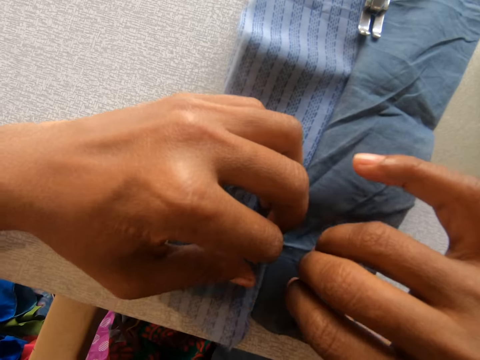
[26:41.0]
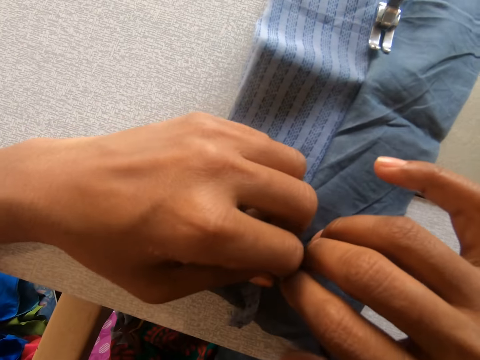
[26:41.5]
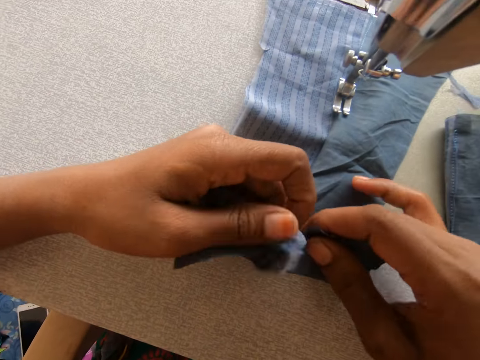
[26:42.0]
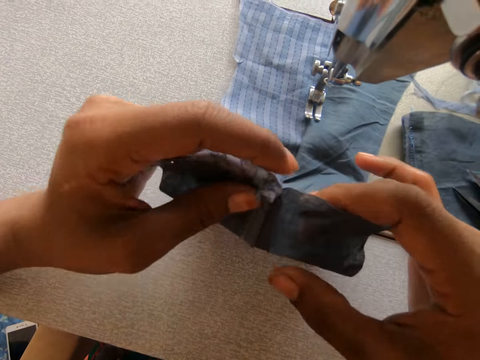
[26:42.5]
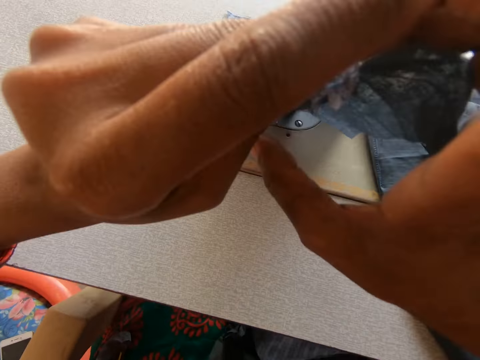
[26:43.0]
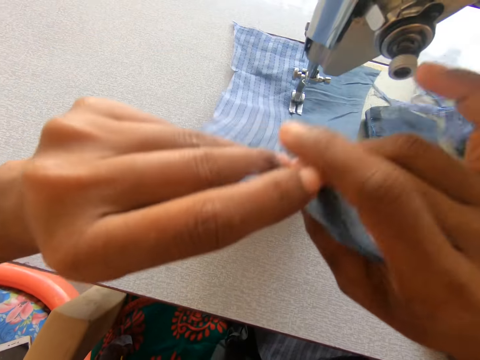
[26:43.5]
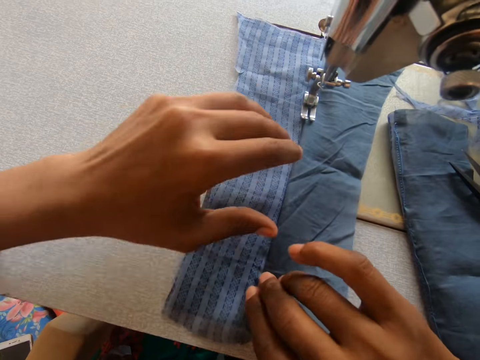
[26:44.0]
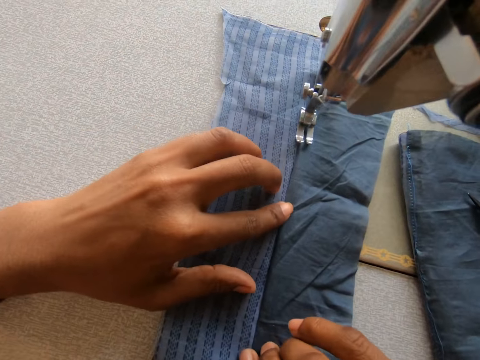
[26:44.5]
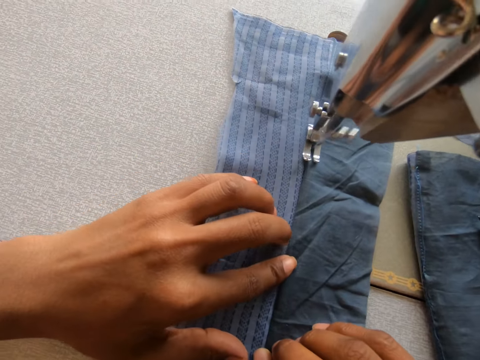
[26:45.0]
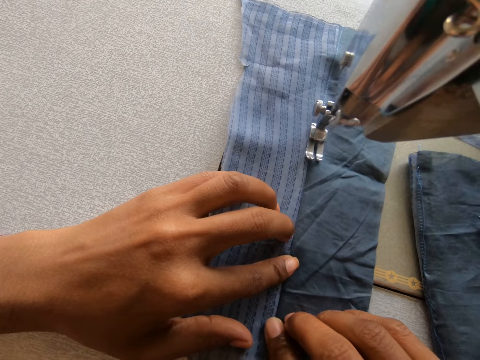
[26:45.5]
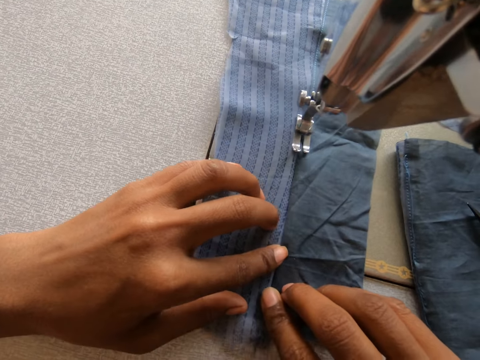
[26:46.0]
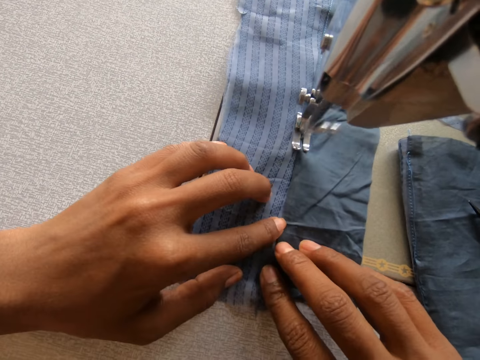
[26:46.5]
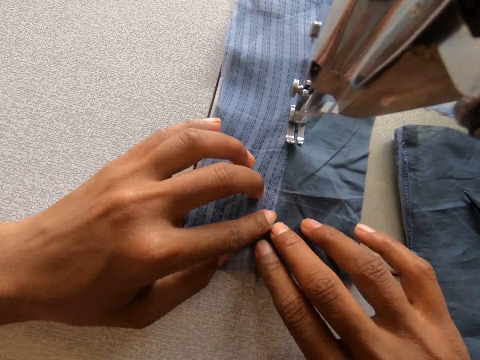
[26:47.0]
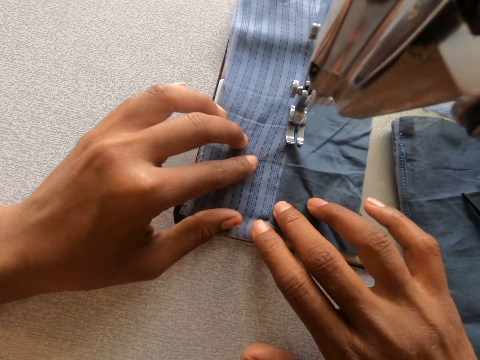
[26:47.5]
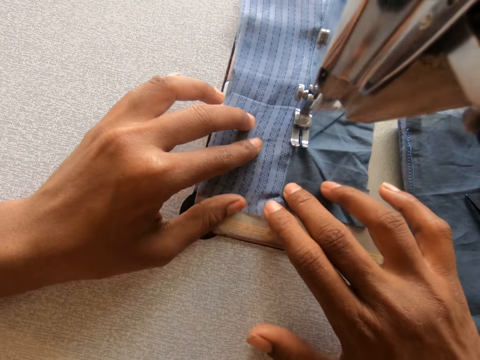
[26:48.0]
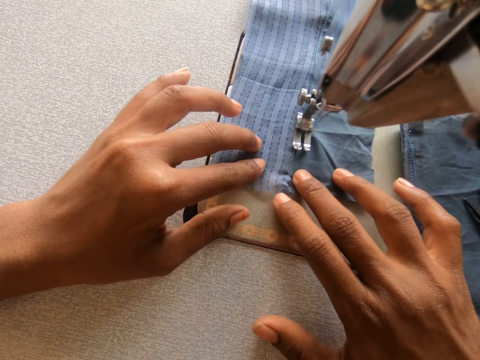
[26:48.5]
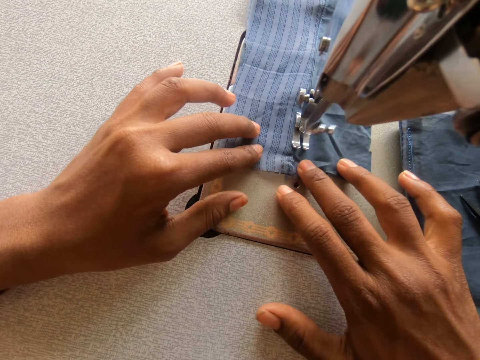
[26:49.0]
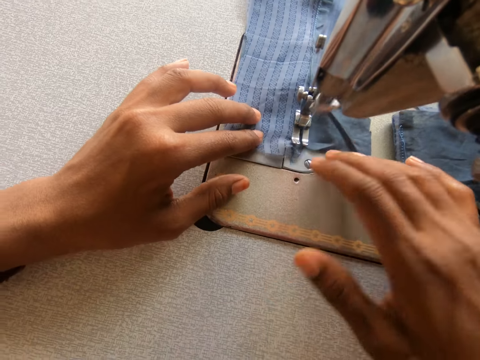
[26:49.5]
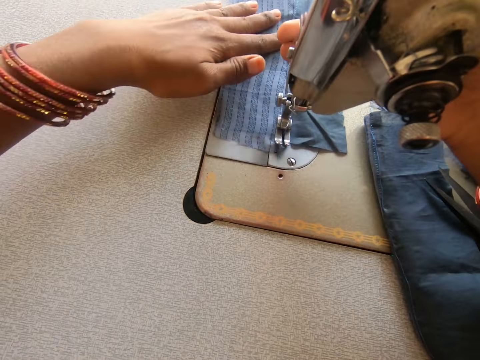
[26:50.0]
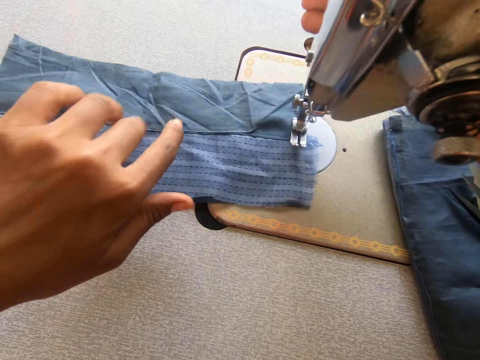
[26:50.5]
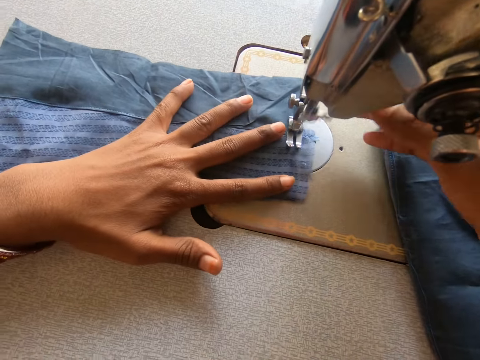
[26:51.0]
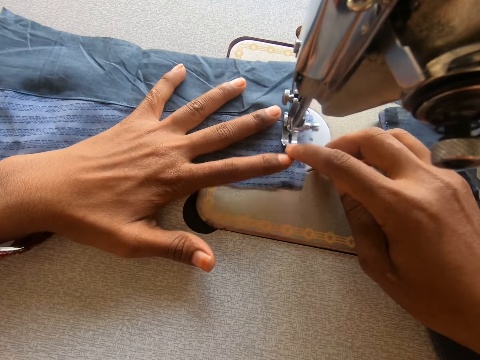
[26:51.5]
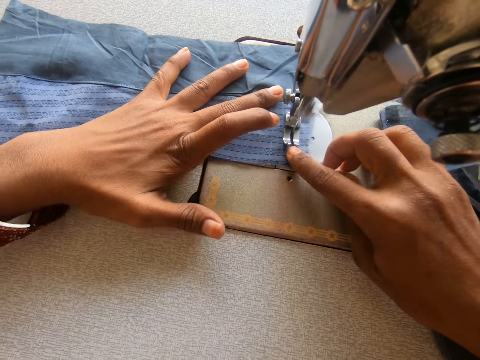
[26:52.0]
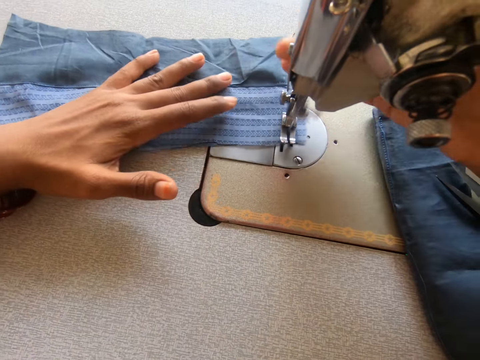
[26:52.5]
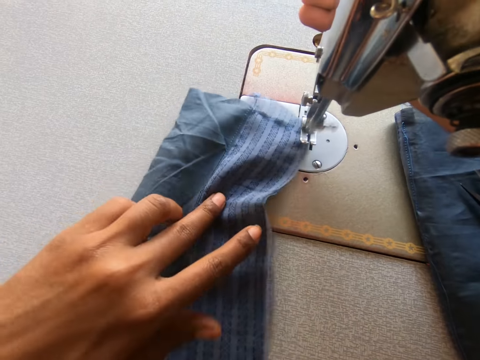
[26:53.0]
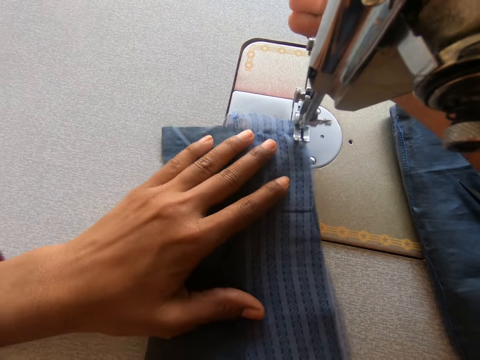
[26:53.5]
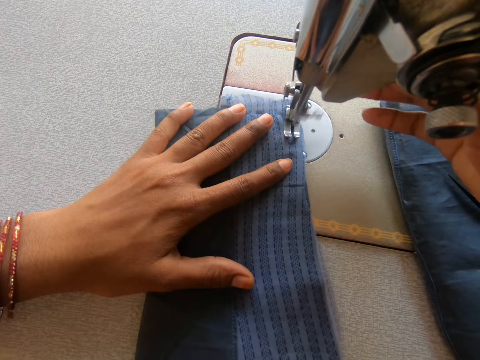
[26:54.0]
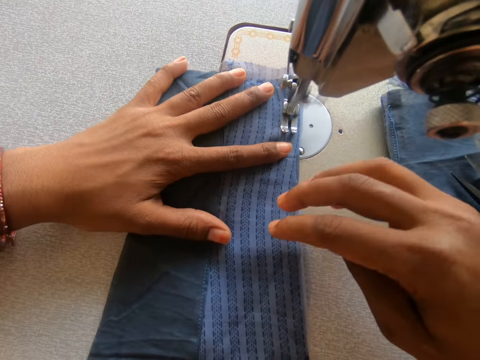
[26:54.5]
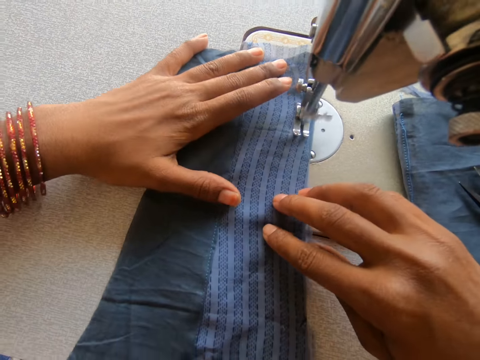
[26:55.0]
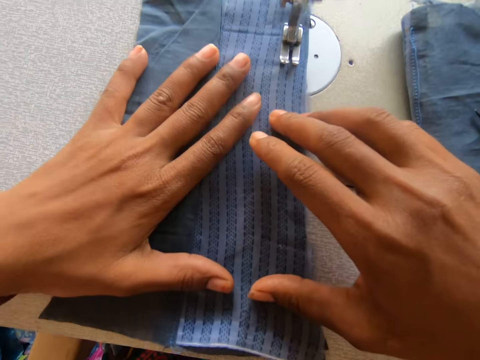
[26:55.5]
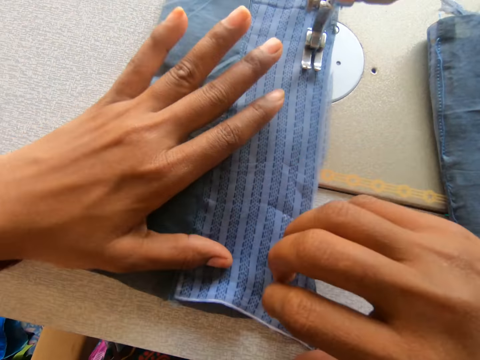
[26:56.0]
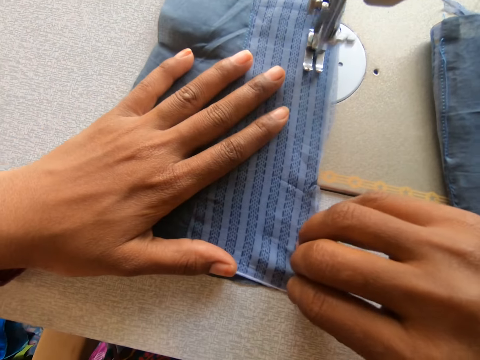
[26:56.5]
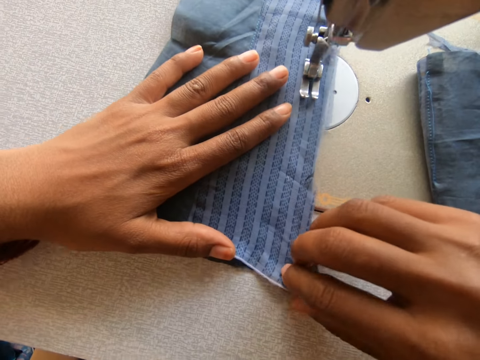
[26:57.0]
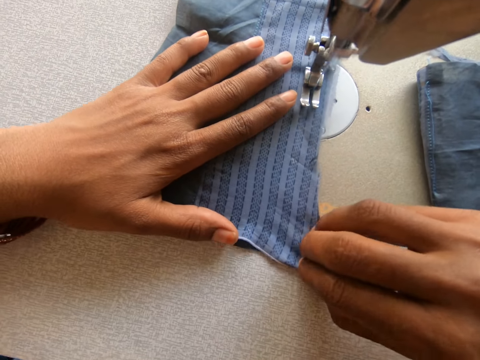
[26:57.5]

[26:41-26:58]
The camera wearer raises a garment. They lower the garment. They sew the garment. They touch a sewing machine. They turn the garment. They sew the garment. They touch the sewing machine. They turn the garment. They sew the garment.

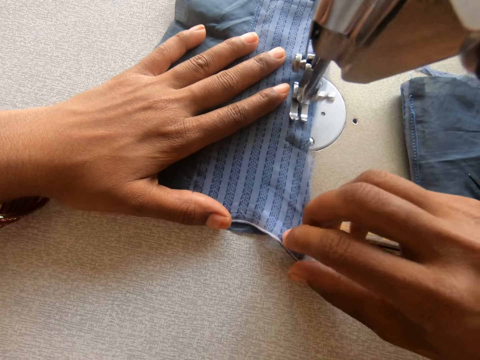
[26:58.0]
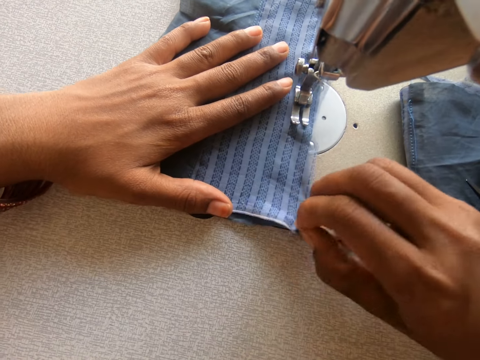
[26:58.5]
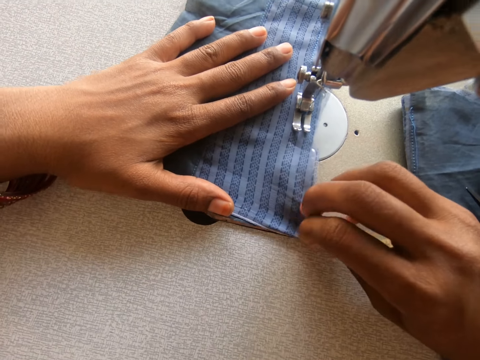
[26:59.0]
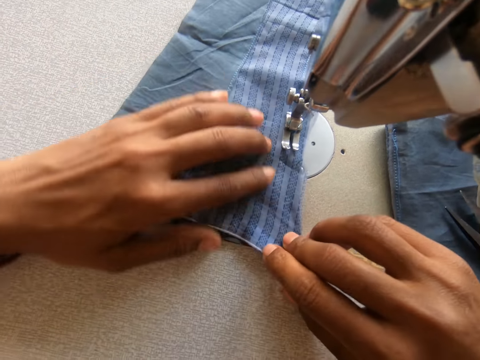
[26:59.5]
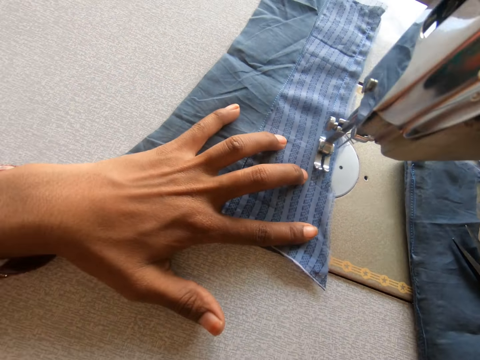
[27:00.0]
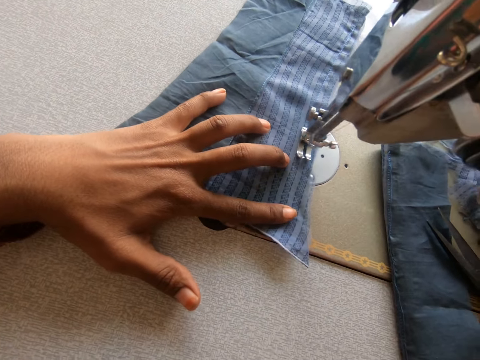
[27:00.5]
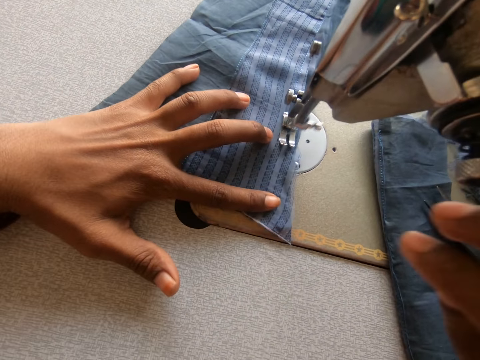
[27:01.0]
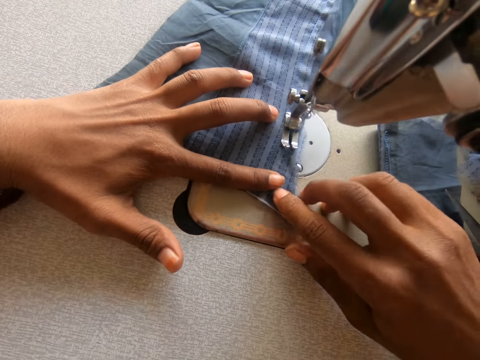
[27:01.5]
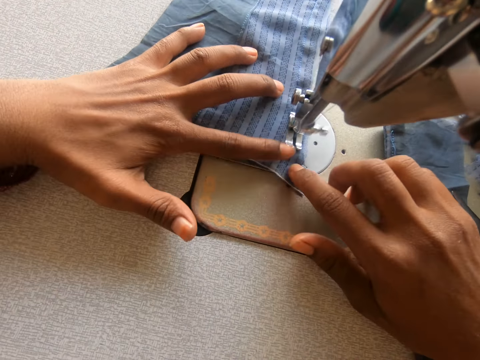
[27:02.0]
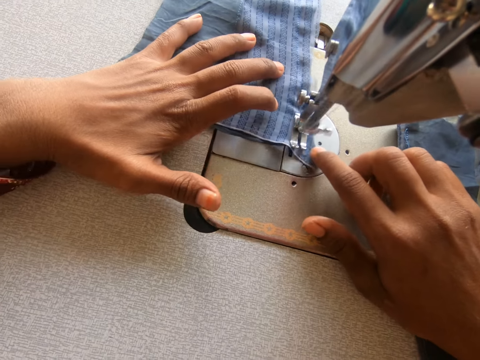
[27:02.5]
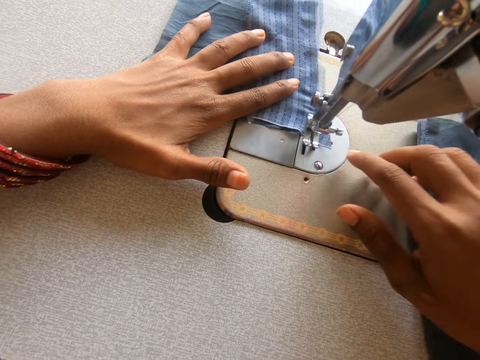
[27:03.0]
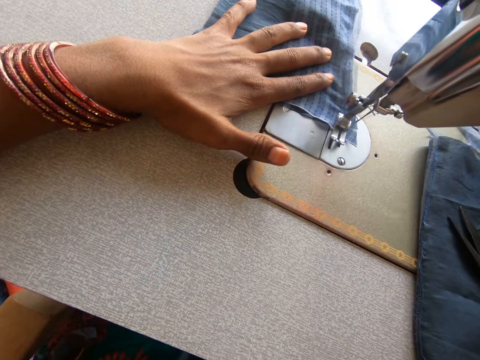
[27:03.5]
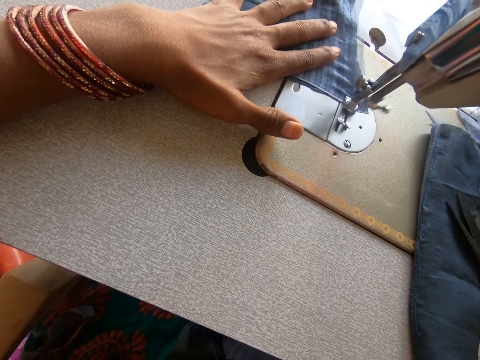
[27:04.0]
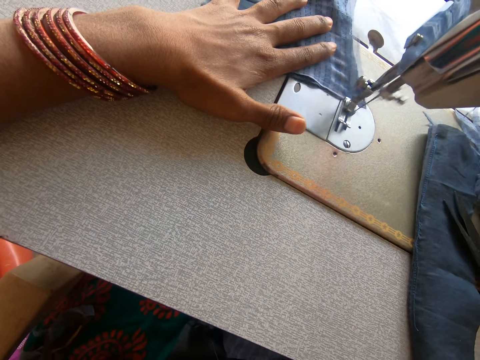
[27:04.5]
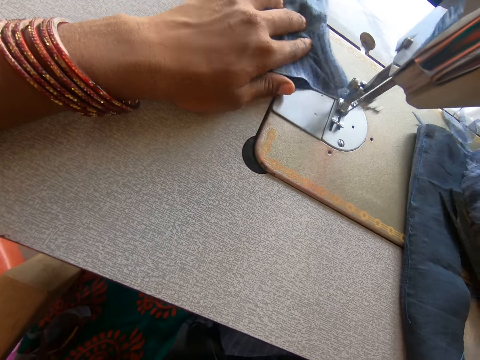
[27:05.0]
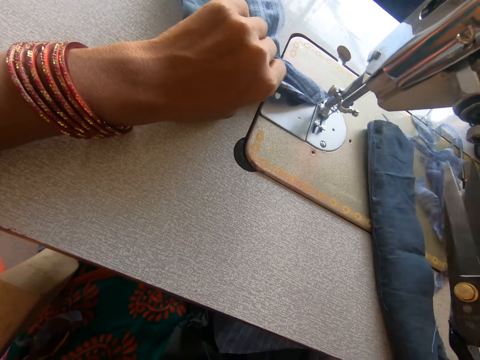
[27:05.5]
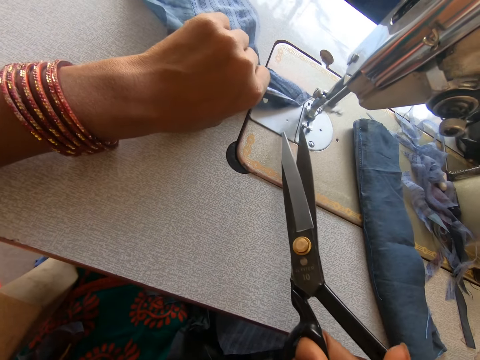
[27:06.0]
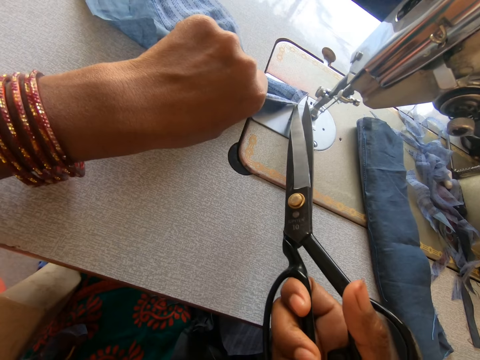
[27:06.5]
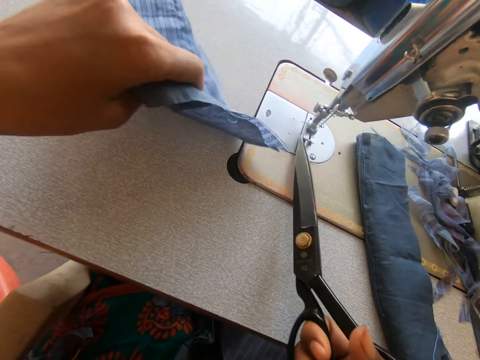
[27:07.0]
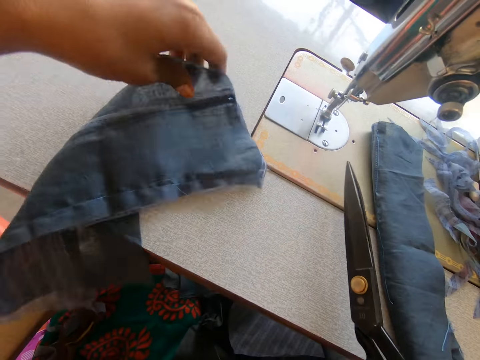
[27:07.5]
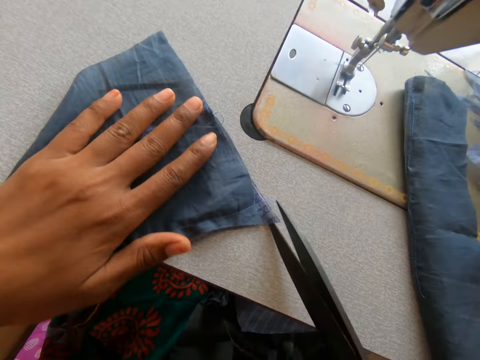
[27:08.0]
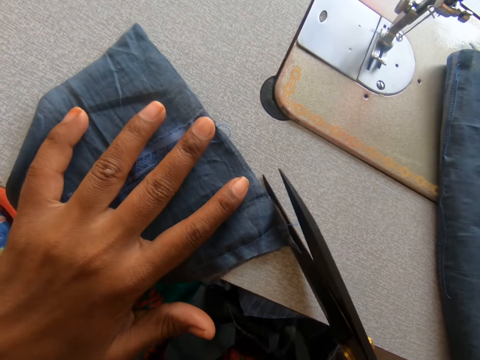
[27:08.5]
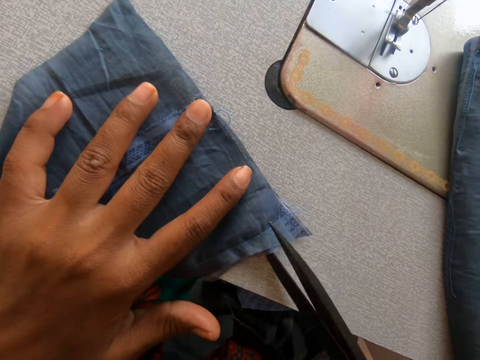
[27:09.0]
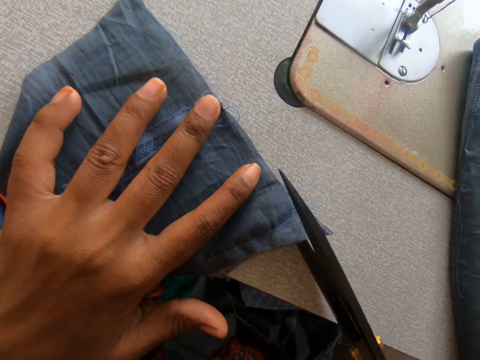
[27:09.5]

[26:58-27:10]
The camera wearer picks up the scissors on the sewing machine. She cuts off the thread from the cloth with the scissors in her right hand. She flips a garment on the sewing machine. She cuts the garment.
